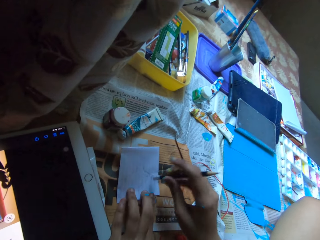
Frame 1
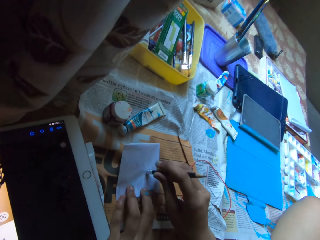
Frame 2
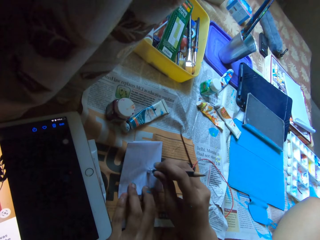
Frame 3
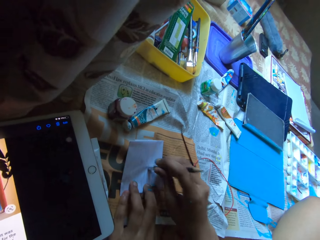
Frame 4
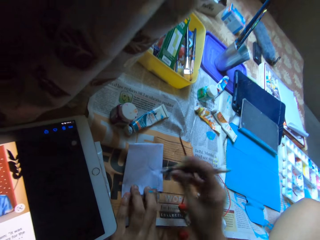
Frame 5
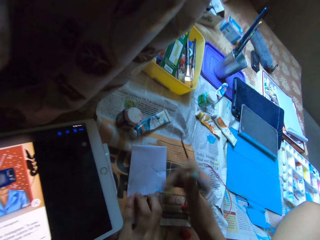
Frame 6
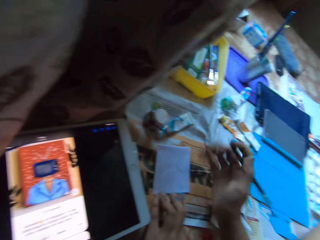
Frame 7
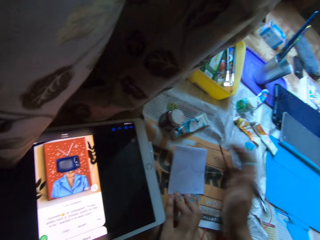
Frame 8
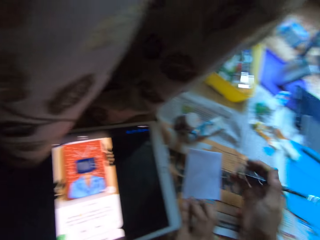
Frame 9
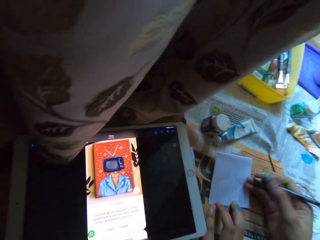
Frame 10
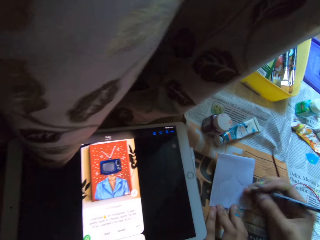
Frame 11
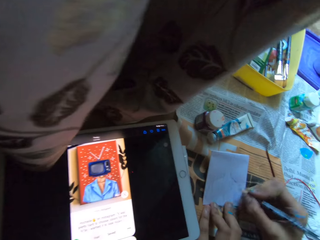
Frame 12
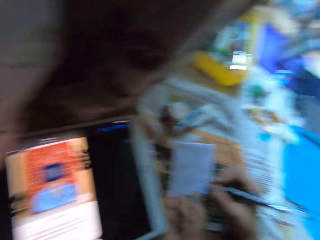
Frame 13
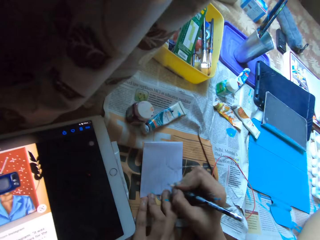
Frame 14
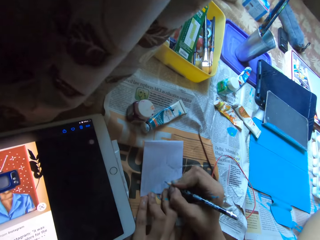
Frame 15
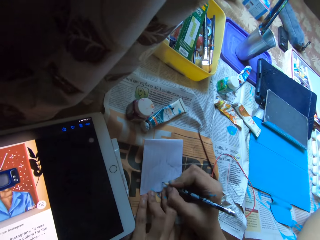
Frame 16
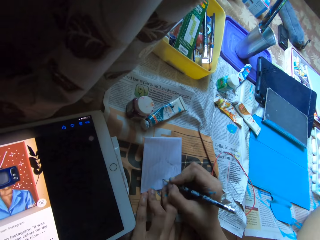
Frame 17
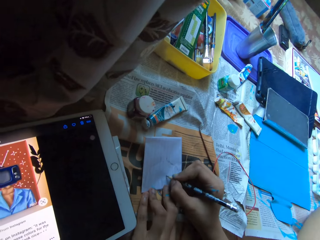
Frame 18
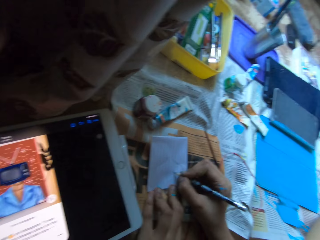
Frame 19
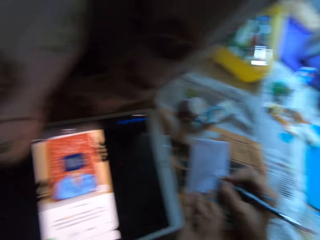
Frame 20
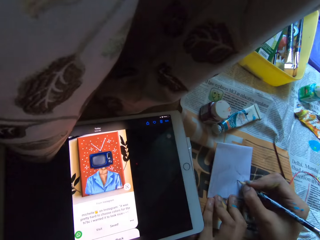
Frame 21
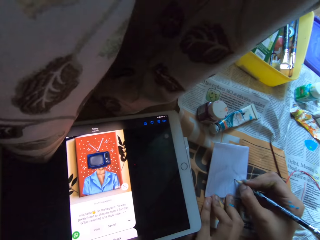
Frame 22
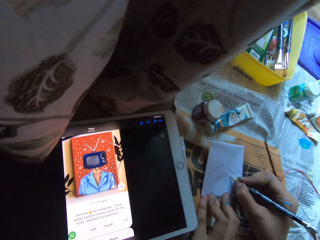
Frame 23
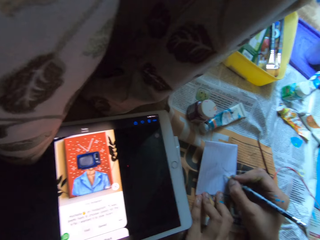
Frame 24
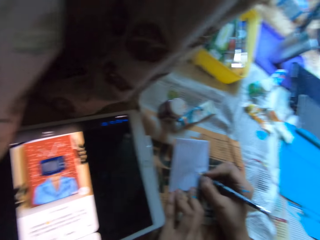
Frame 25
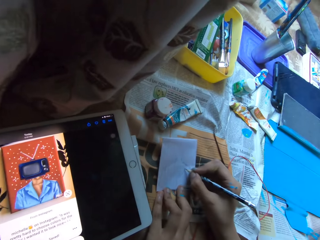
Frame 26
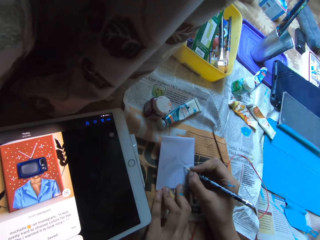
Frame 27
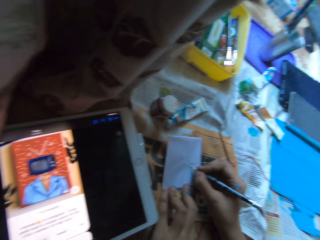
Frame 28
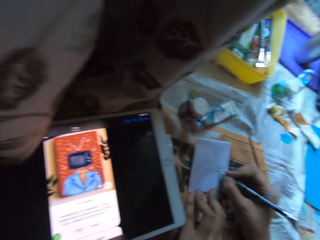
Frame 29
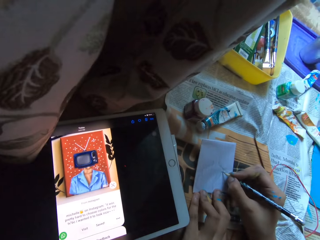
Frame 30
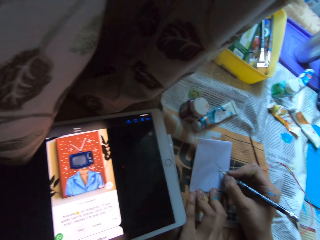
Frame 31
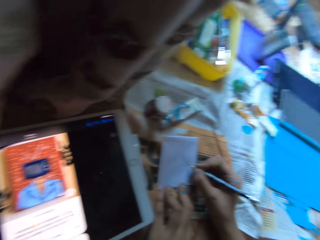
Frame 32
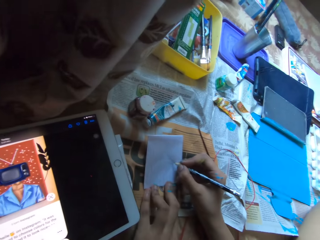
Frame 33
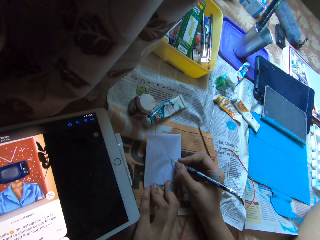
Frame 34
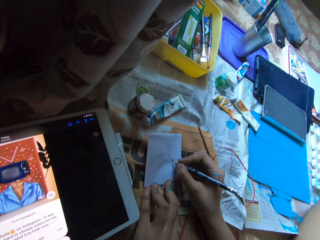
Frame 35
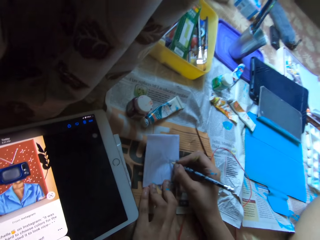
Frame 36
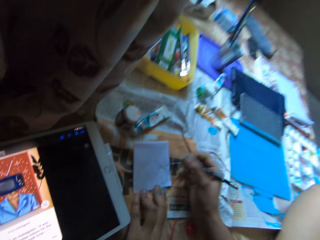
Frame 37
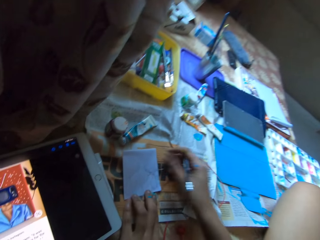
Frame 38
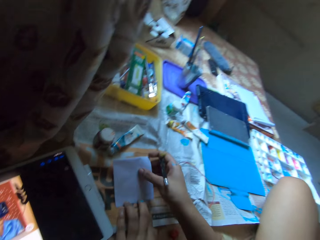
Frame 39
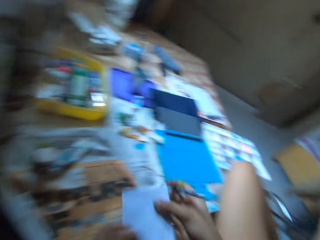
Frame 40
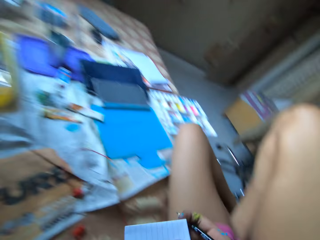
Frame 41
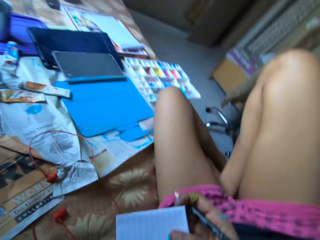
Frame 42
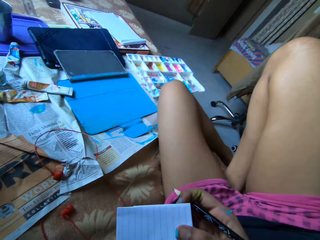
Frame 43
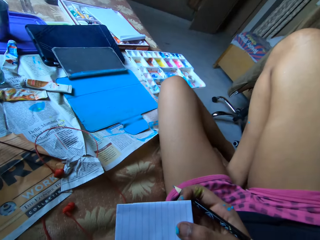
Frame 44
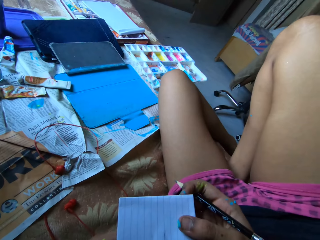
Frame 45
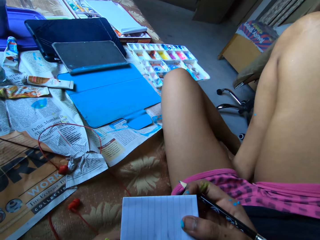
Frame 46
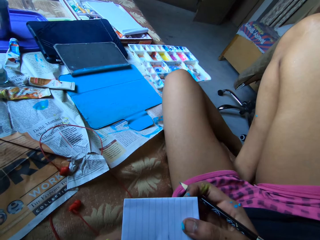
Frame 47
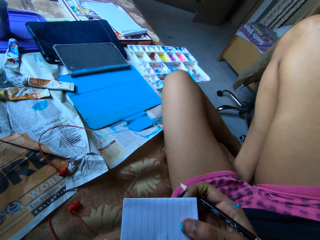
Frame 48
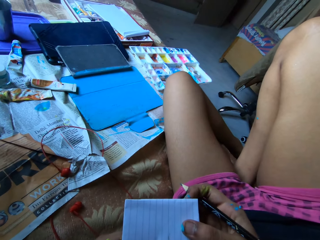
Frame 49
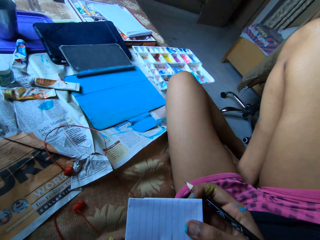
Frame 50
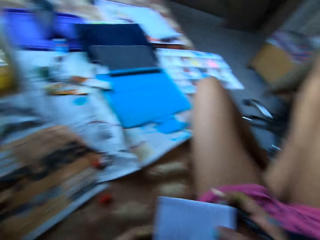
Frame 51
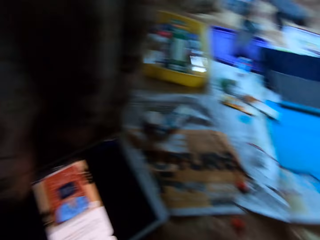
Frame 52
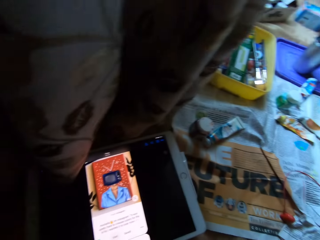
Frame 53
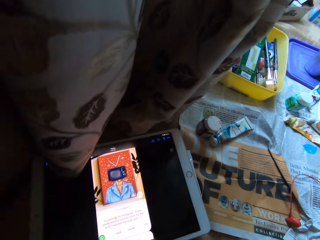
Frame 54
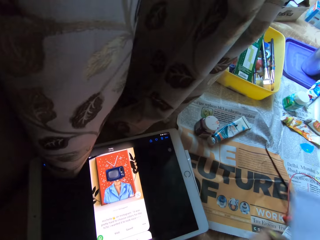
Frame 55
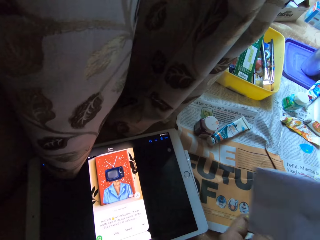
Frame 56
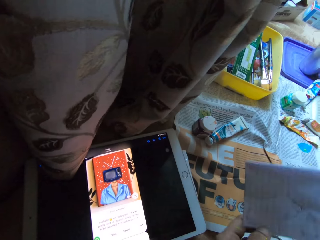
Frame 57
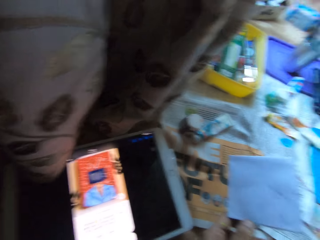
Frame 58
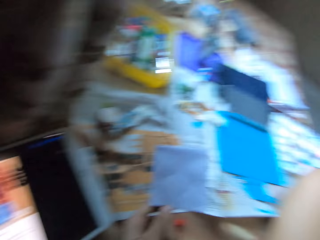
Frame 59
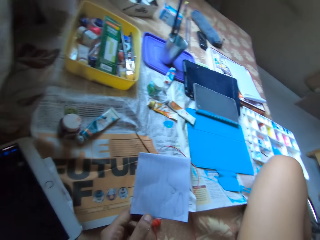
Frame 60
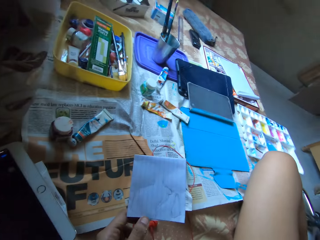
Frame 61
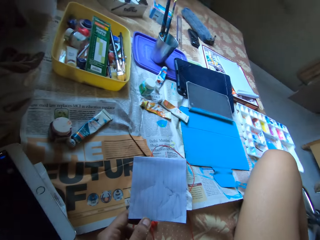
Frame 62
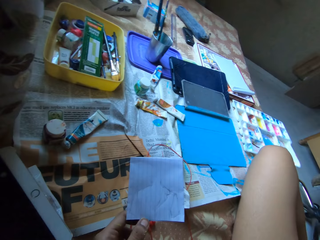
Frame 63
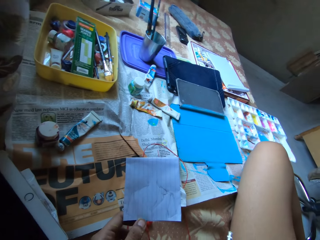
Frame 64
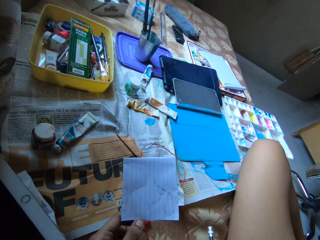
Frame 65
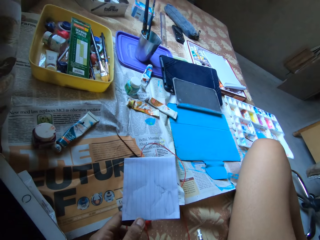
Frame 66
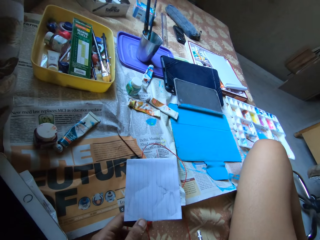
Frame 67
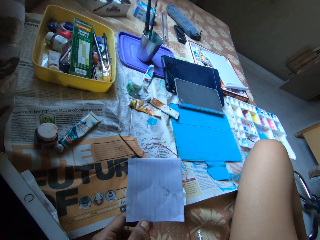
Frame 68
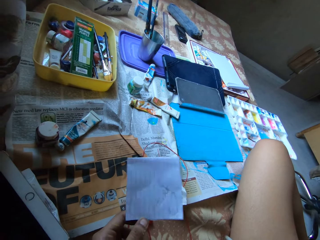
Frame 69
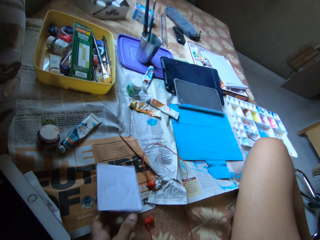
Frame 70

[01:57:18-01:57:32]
The camera wearer adjusts the paper with his left hand. He rubs the eraser on the pencil in his right hand on the piece of paper on the bed. He clears eraser dust off the piece of paper on the bed with his right hand. He draws on the piece of paper on the bed with the pencil in his right hand. He picks up the piece of paper from the bed with his right hand. He stares at the paper. He stares at the tablet. He passes the piece of paper in his right hand to his left hand. He stares at the paper.

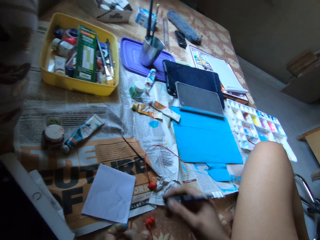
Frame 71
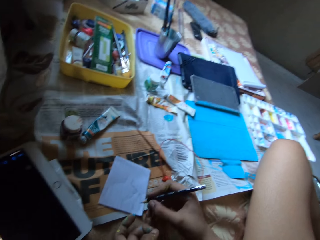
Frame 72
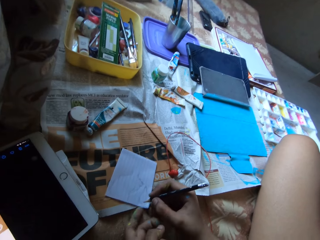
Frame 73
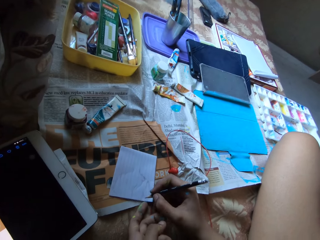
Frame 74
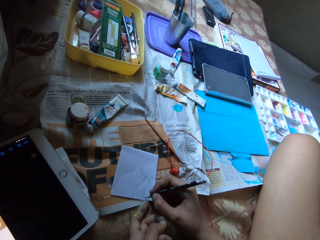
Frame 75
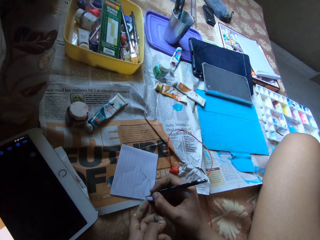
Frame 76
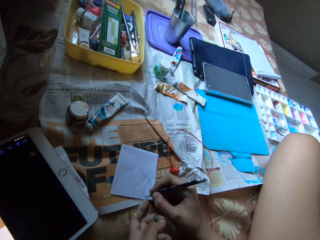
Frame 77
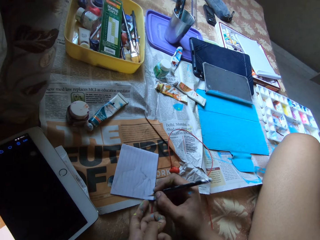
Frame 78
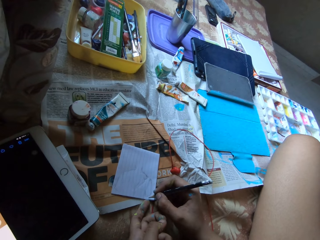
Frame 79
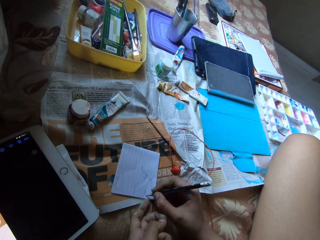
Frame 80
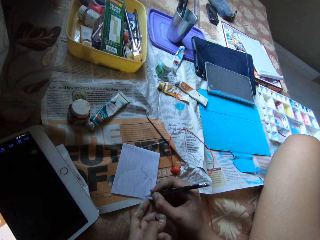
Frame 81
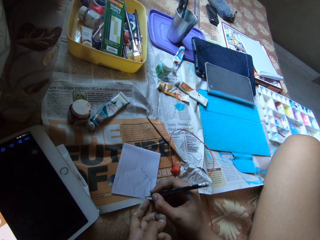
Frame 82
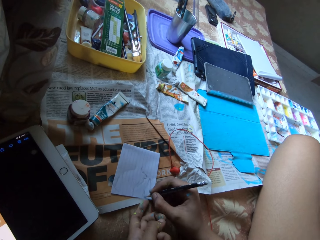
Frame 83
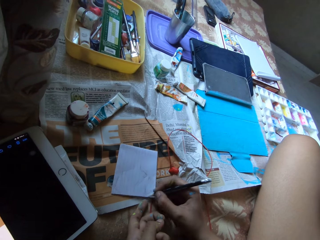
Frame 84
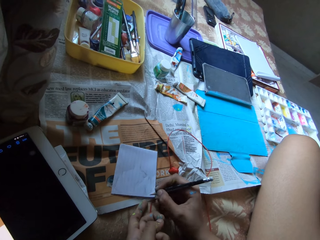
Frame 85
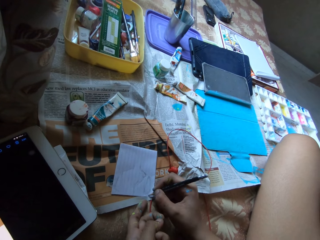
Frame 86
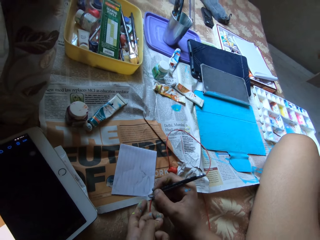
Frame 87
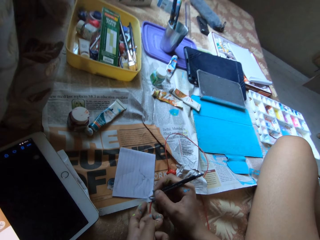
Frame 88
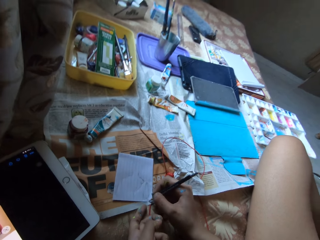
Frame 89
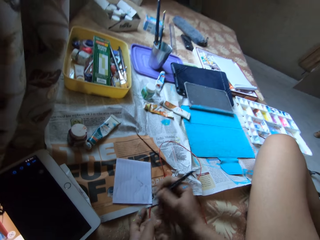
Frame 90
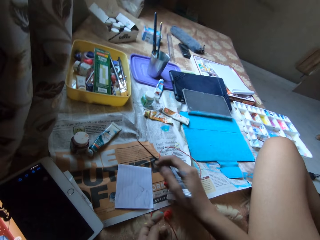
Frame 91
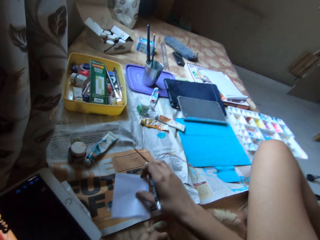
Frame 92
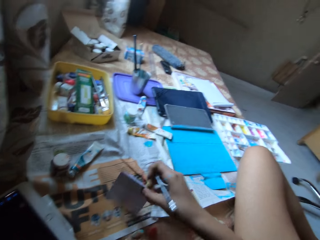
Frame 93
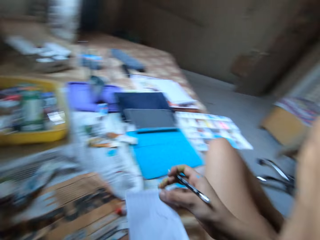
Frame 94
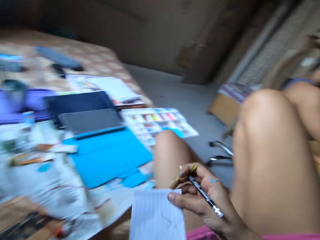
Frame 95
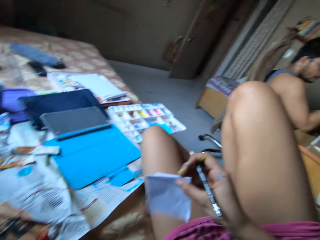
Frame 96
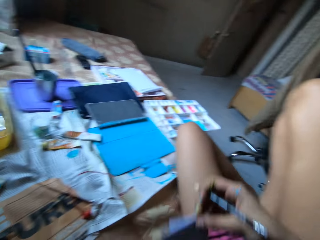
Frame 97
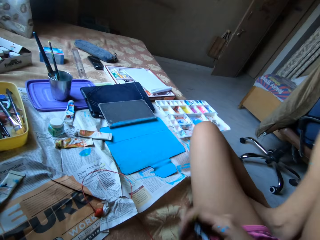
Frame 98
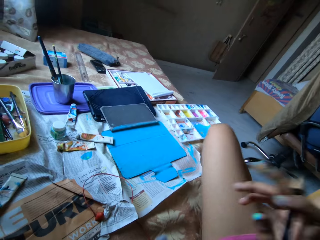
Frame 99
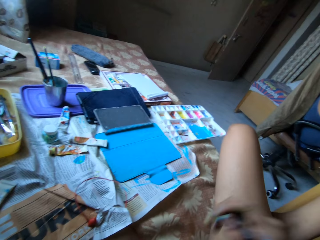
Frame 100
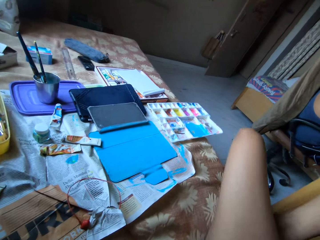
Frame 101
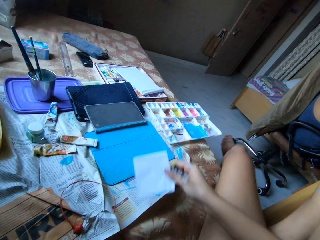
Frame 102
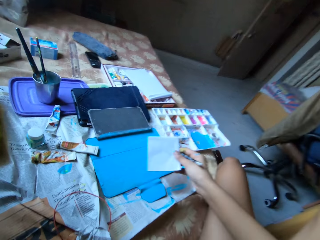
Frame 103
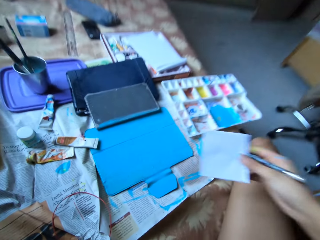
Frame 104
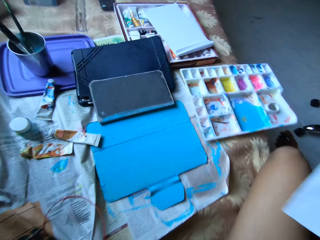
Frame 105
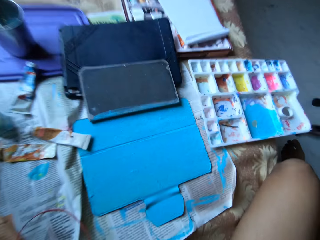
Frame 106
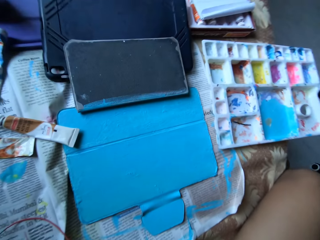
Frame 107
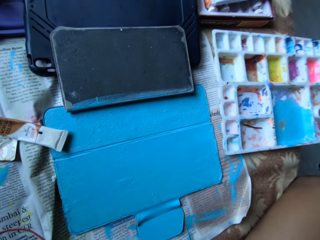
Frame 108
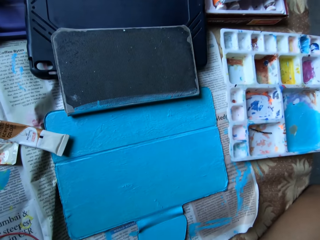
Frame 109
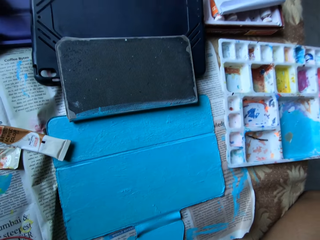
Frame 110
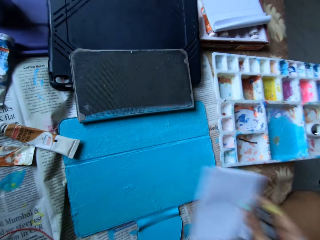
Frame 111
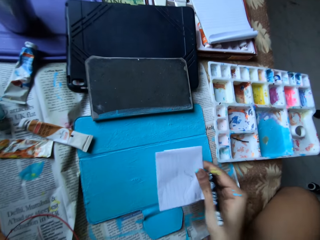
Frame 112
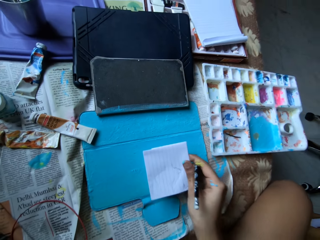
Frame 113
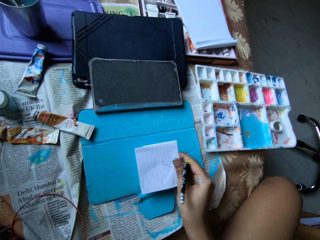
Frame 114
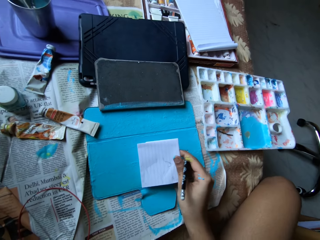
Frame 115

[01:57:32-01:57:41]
The camera wearer drops the piece of paper in his left hand on the bed. He draws on the piece of paper on the bed with the pencil in his right hand. He picks up the piece of paper from the bed with his right hand. He stares at the paper. He passes the piece of paper in his right hand to his left hand. He turns the paper. He passes the piece of paper in his left hand to his right hand. He stares at the table.
